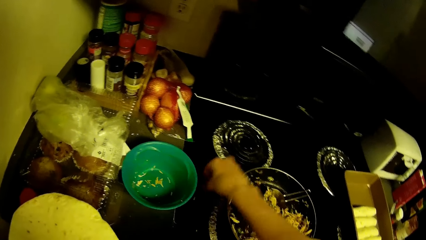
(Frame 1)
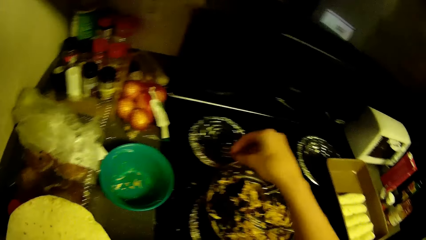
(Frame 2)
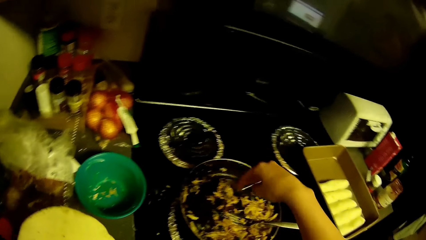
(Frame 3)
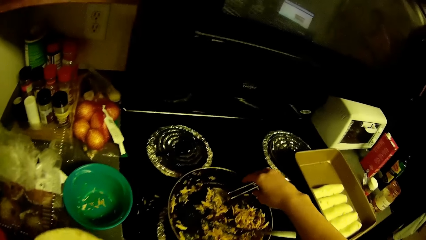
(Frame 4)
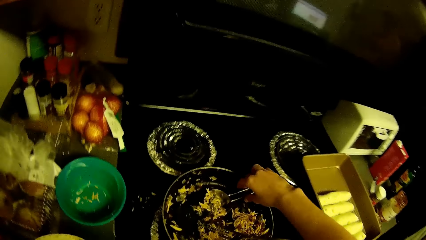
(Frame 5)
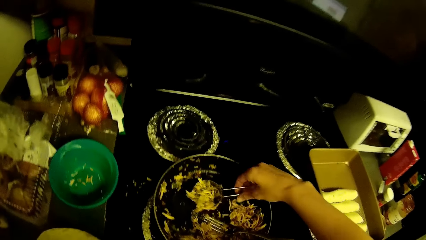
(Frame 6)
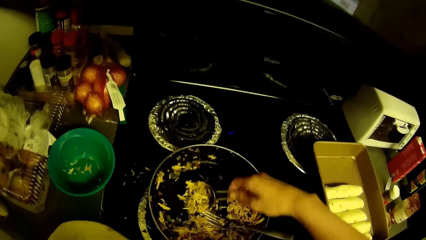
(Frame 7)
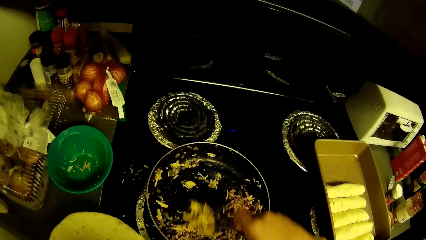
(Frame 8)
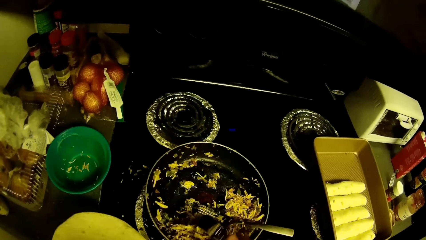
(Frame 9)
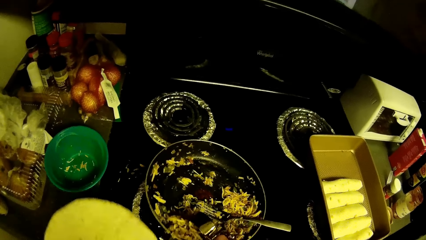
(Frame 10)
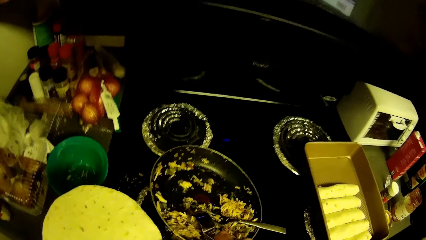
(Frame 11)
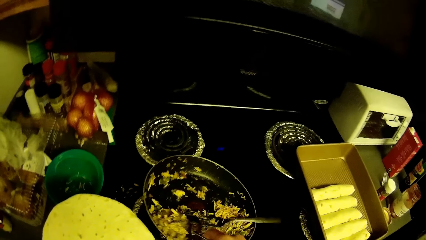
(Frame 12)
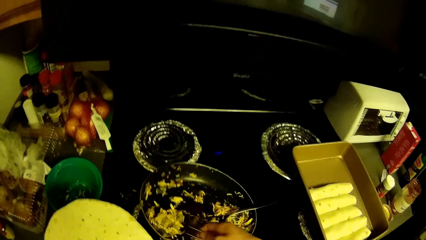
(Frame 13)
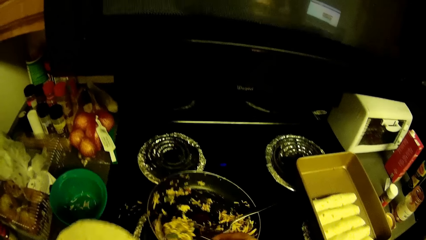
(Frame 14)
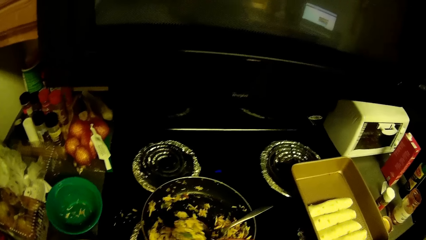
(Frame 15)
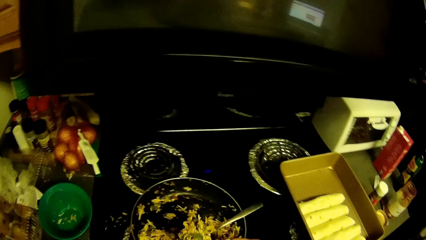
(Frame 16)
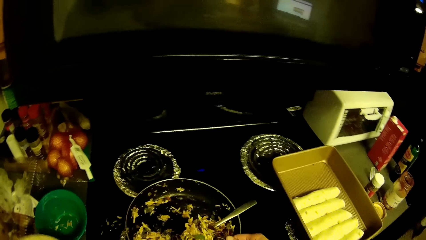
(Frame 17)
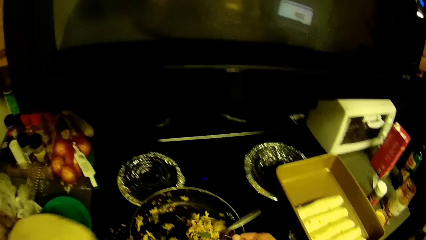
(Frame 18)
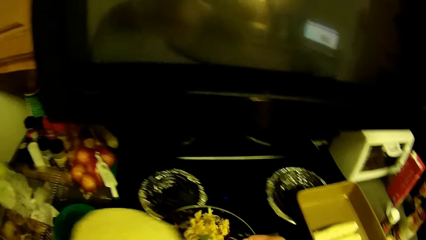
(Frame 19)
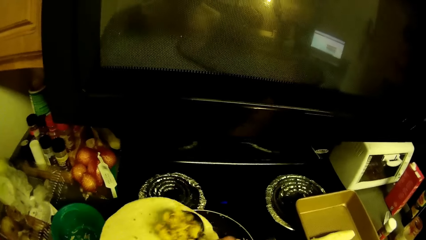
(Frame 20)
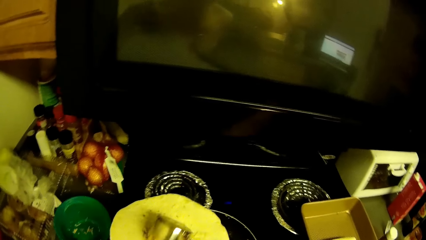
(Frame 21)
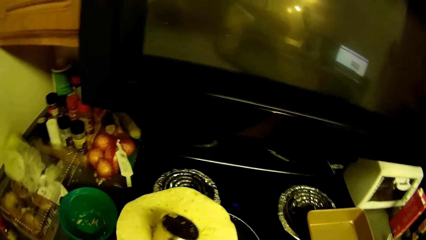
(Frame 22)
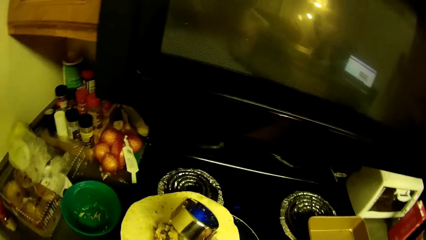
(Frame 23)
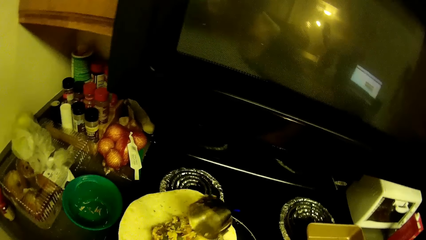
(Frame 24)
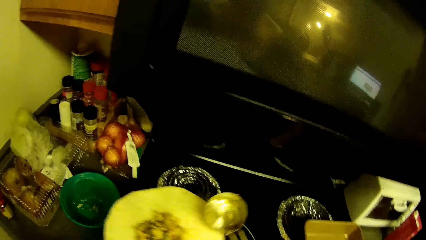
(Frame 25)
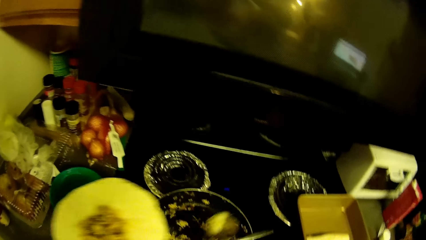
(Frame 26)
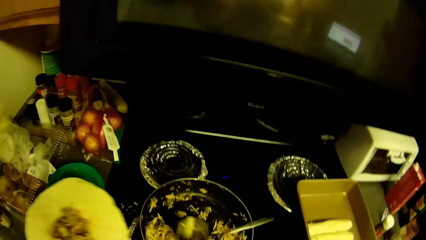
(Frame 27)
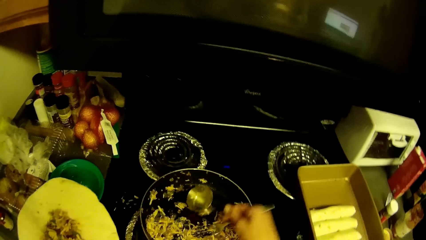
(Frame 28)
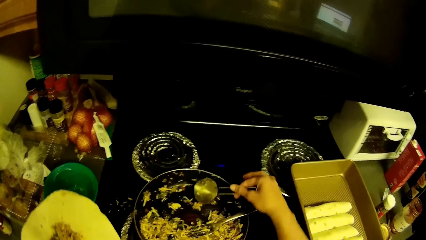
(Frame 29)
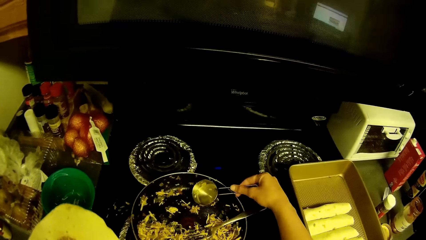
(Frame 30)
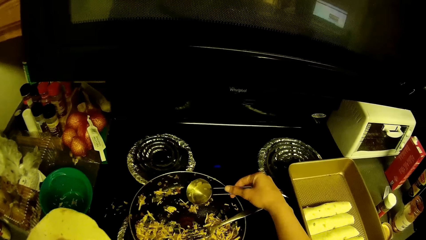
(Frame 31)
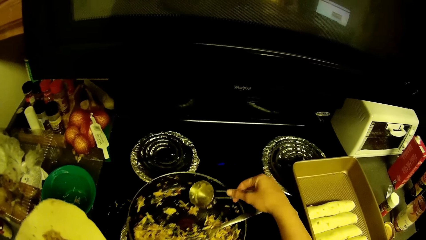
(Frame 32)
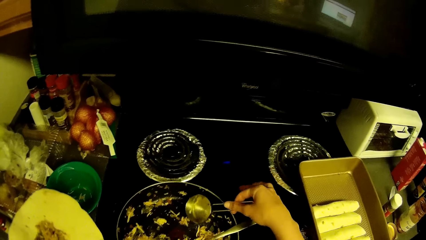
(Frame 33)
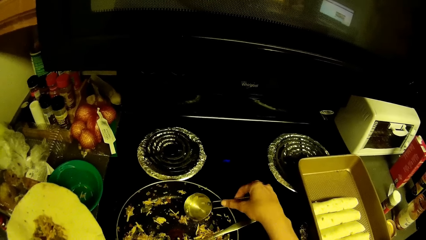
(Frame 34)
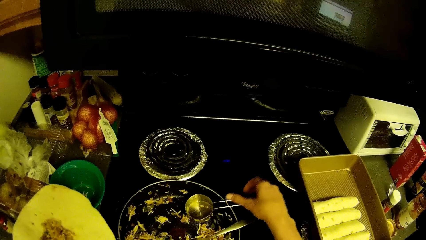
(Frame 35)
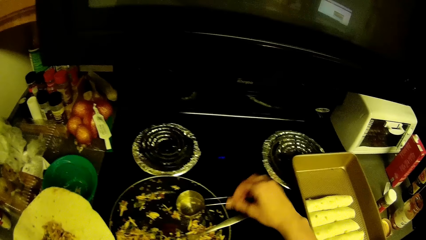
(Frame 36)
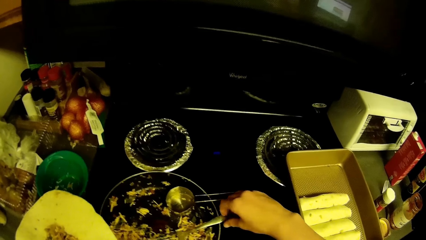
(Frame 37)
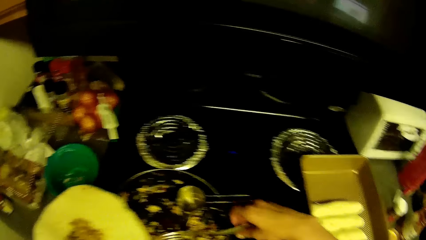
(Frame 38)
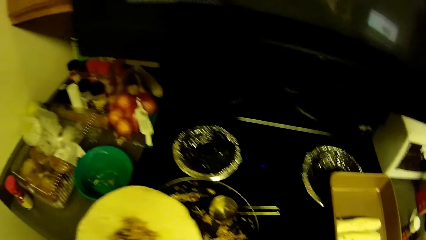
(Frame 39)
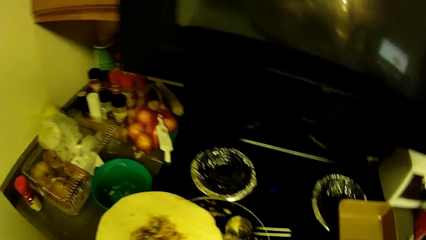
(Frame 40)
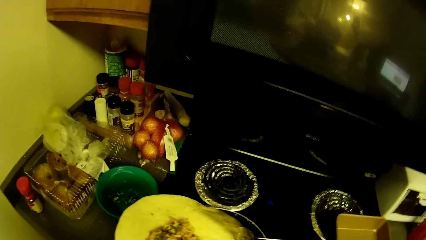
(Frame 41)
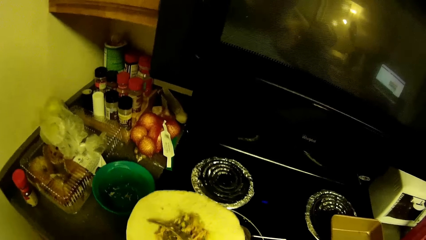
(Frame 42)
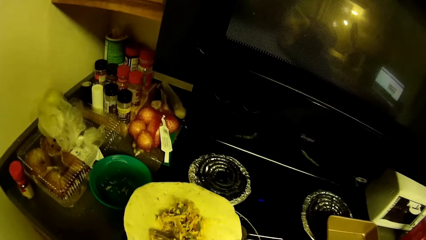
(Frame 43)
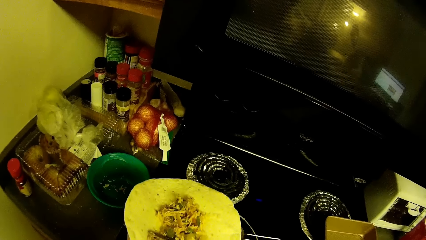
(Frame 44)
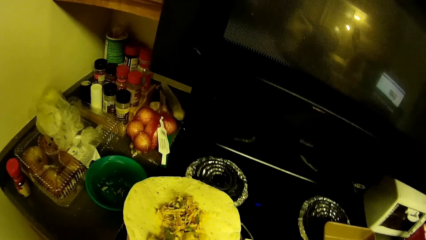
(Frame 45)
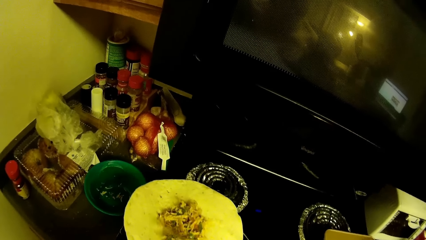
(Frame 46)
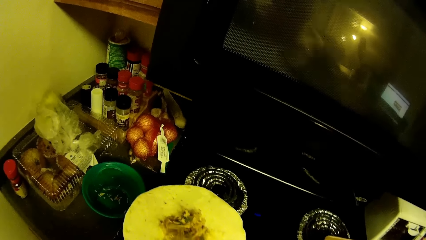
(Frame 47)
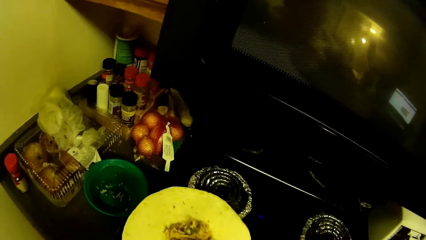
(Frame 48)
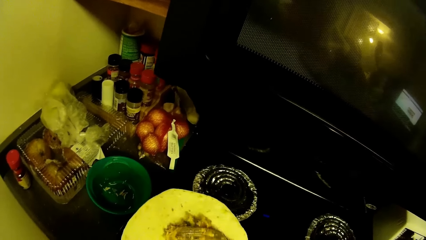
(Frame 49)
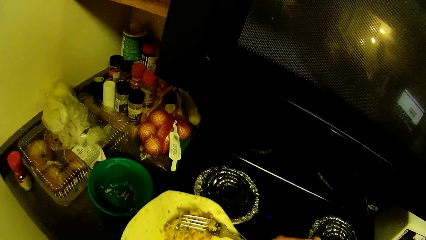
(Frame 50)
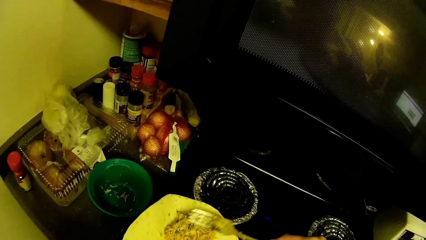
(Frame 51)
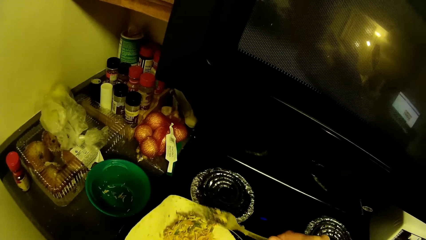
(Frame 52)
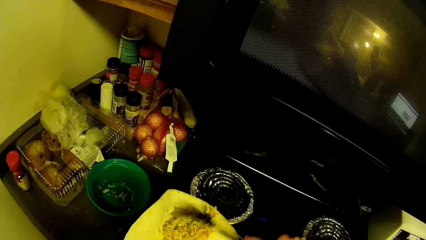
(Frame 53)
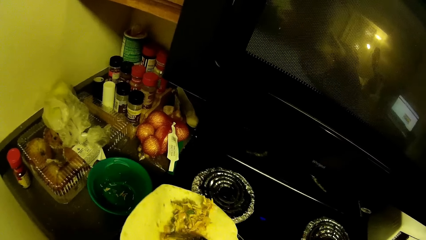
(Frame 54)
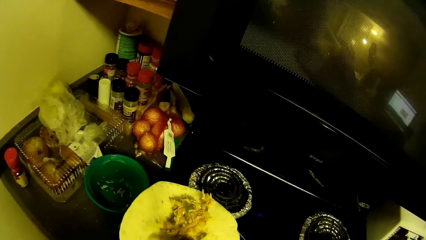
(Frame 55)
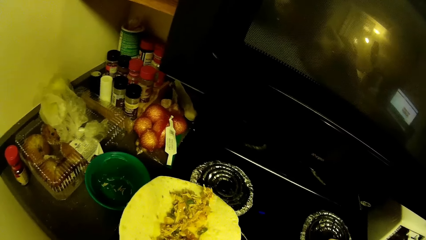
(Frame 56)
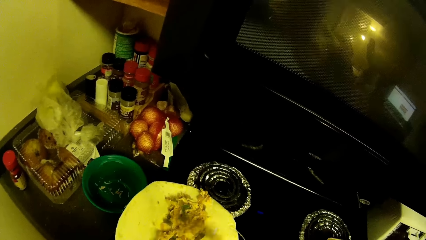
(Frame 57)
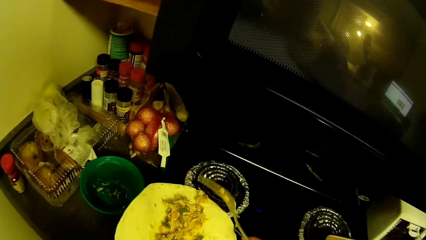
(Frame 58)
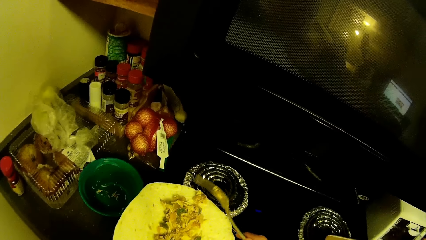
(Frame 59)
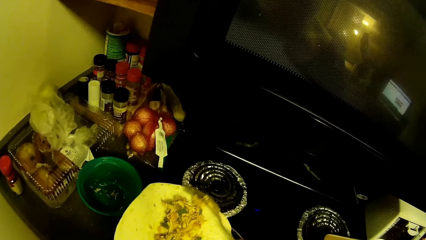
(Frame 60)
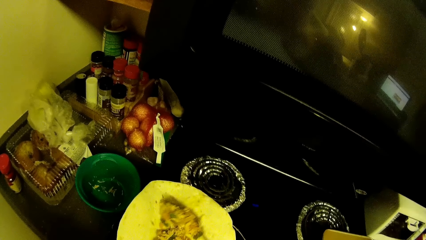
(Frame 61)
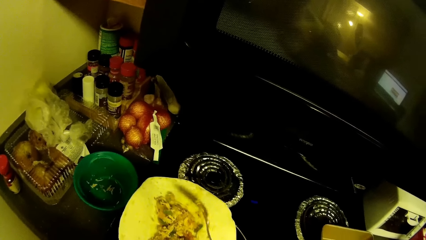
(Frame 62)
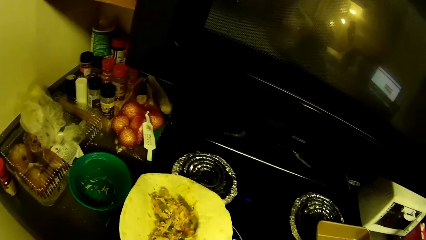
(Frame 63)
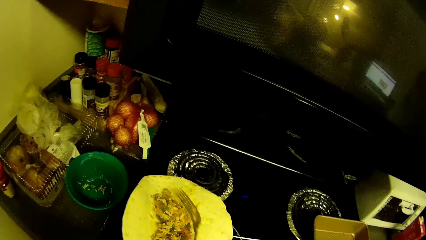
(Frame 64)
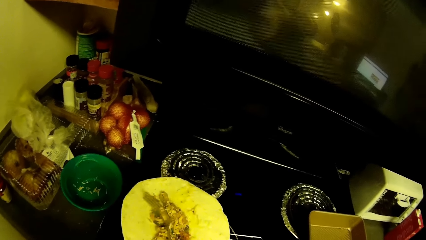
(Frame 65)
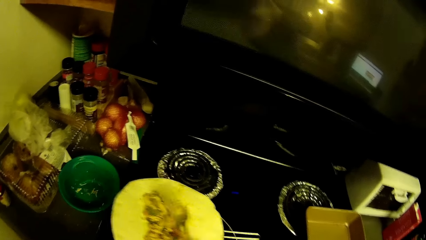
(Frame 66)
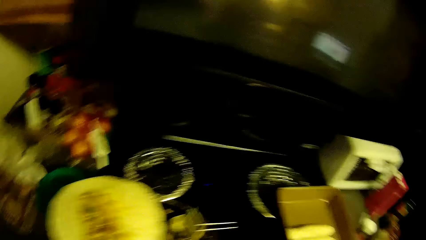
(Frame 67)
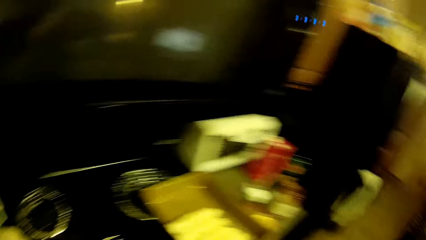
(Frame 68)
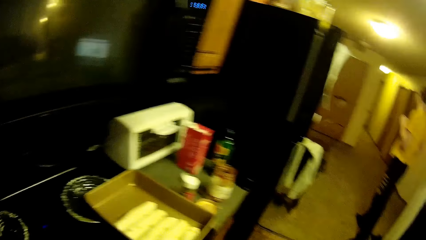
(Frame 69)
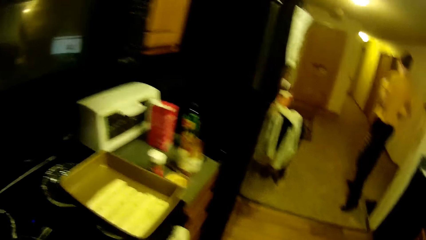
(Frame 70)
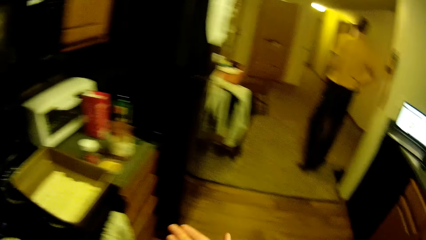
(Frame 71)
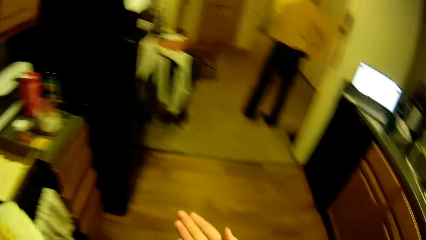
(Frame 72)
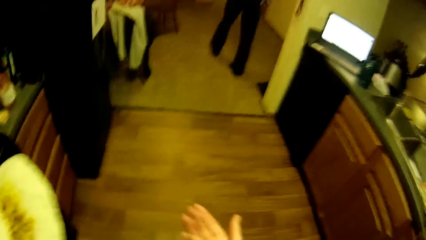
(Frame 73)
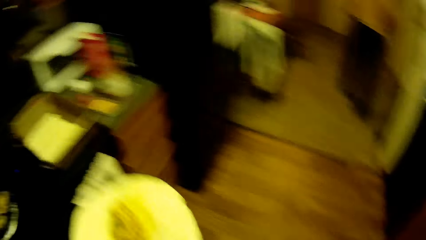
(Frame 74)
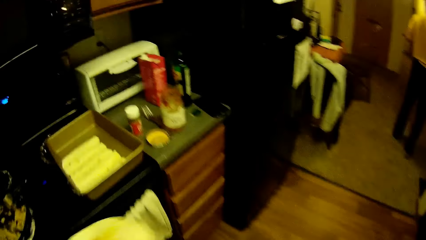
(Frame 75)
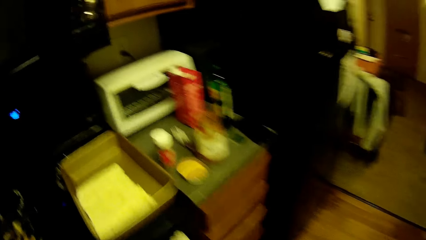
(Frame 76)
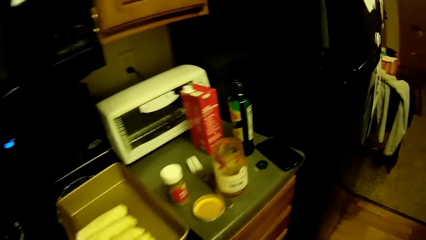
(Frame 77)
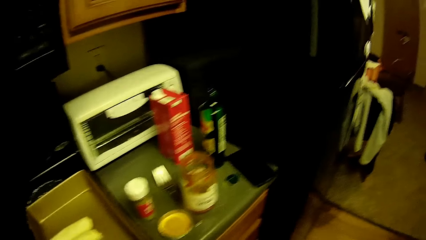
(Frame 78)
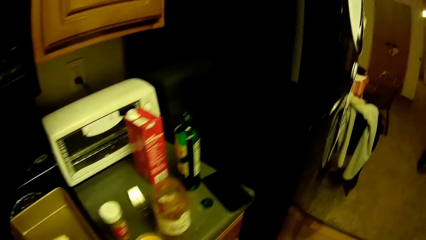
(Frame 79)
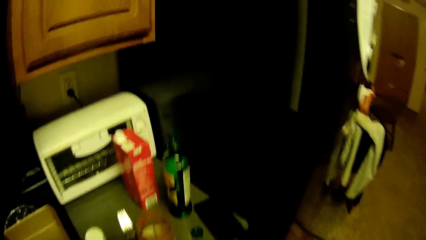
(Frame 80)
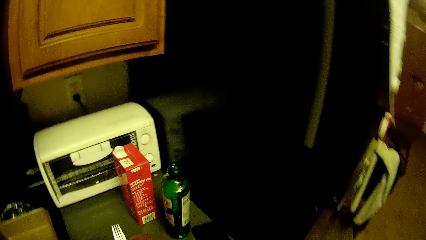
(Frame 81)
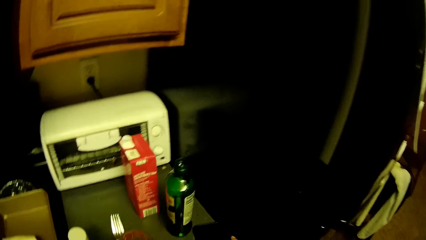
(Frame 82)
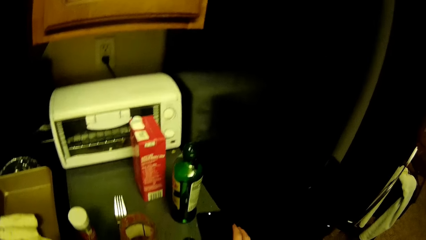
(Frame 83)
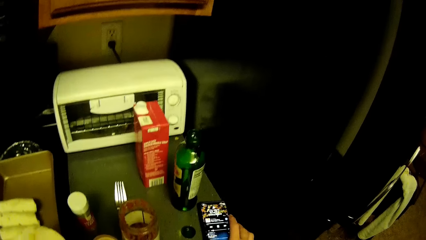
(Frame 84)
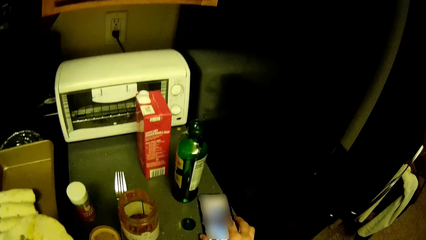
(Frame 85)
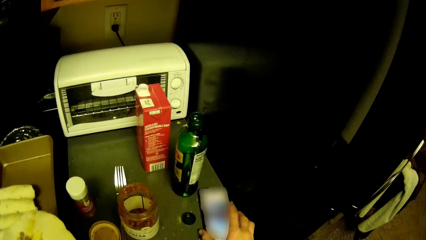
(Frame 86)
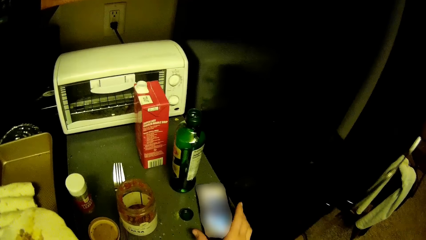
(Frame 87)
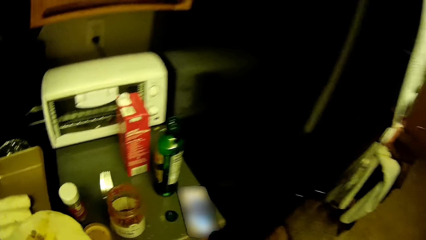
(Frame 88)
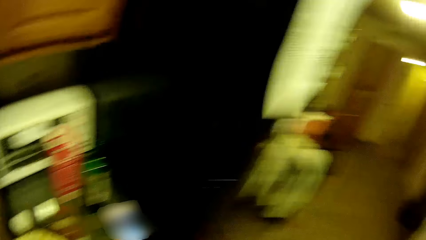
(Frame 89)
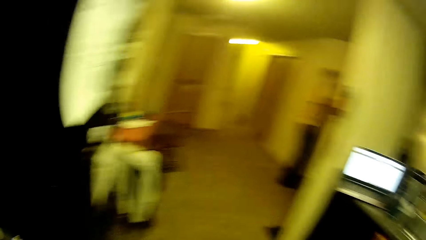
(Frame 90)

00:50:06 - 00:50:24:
The camera wearer scoops shredded chicken with green peas in the pan with a measuring cup. He puts the shredded chicken with green peas on the flatbread. He puts down the spoon. He puts it down again. He spreads the shredded chicken with green peas on the flatbread with the fork. A man walks around the kitchen. The camera wearer taps his phone on a kitchen slab.
